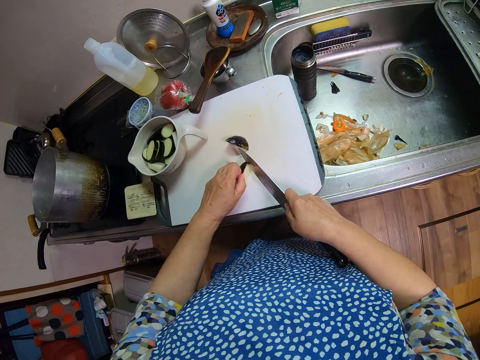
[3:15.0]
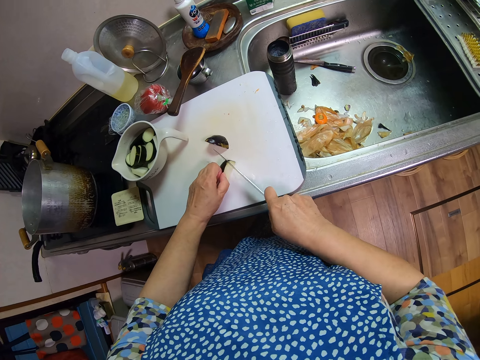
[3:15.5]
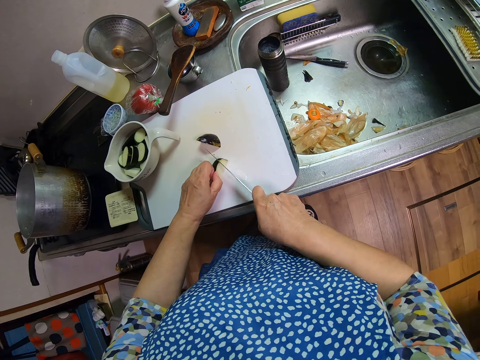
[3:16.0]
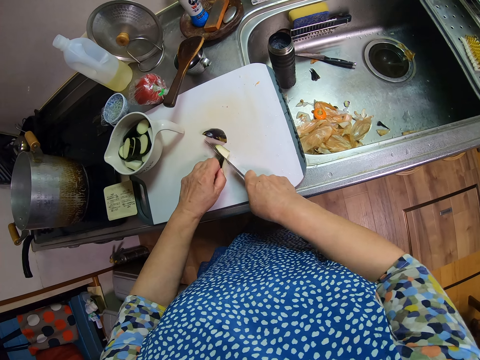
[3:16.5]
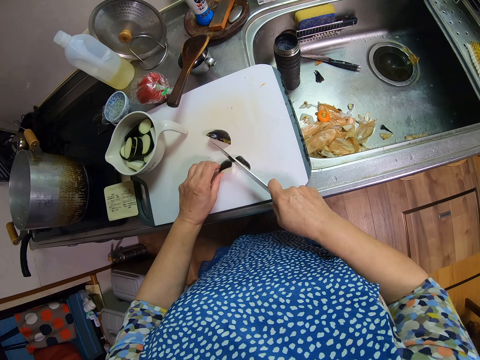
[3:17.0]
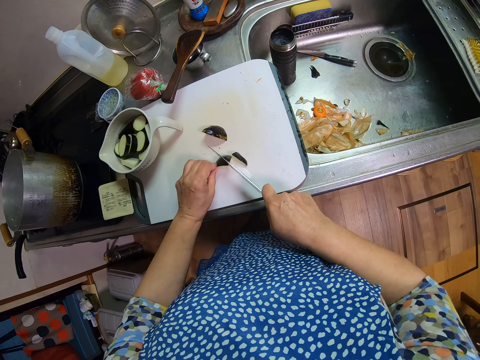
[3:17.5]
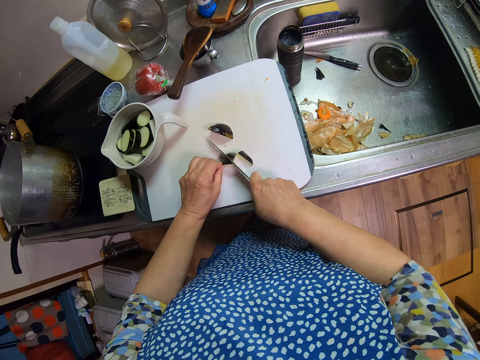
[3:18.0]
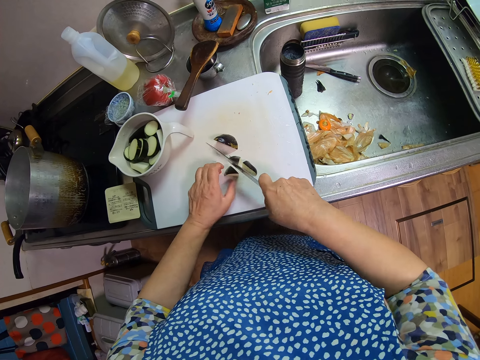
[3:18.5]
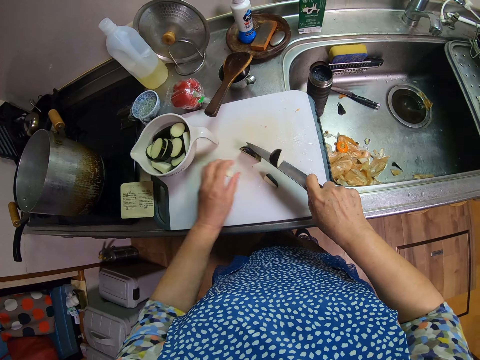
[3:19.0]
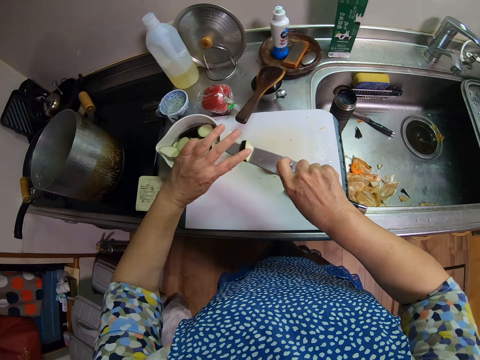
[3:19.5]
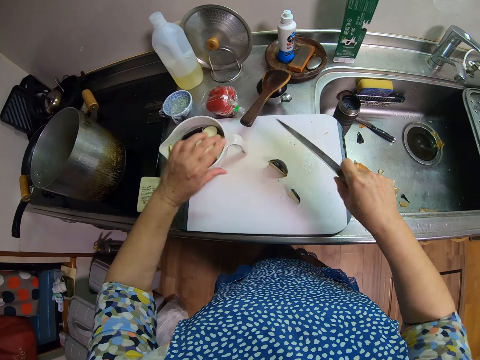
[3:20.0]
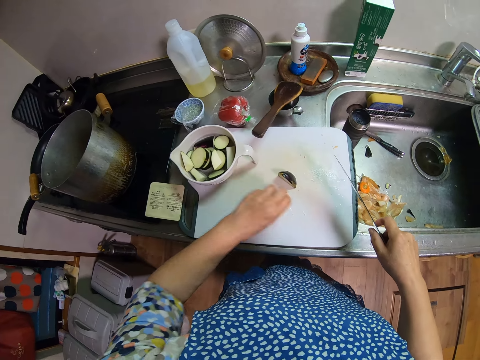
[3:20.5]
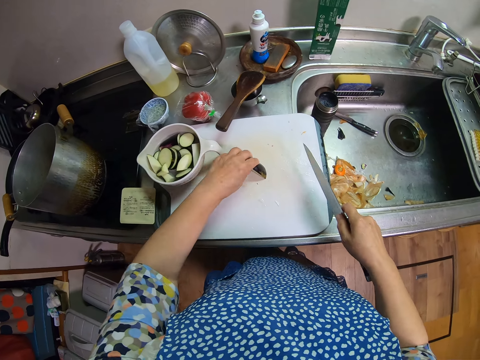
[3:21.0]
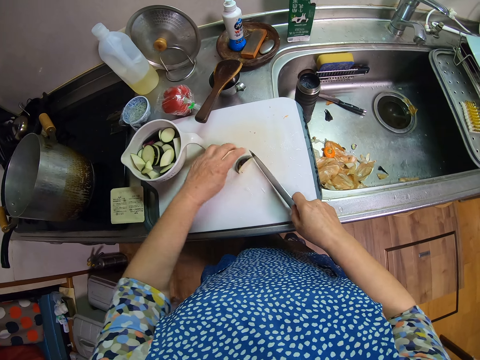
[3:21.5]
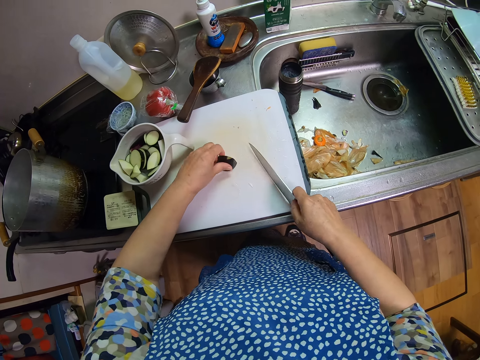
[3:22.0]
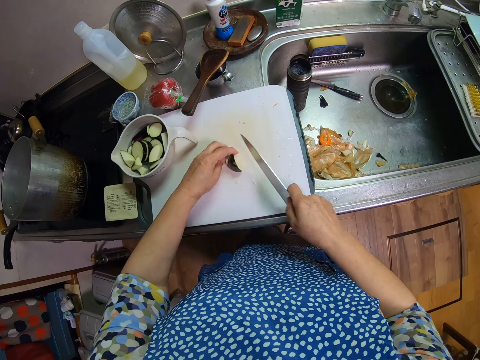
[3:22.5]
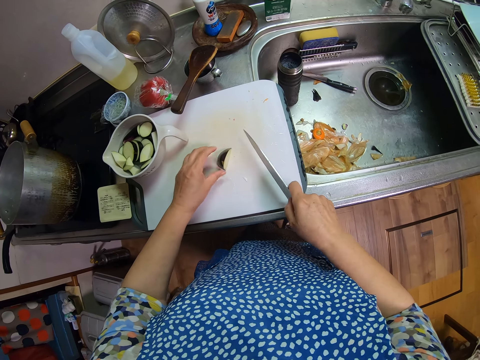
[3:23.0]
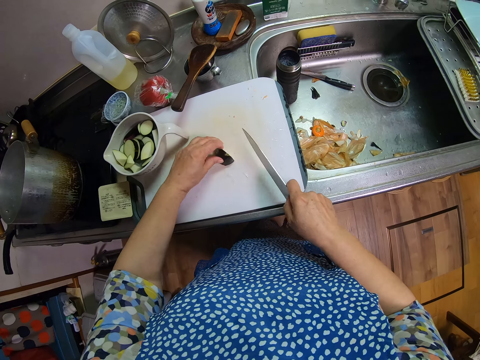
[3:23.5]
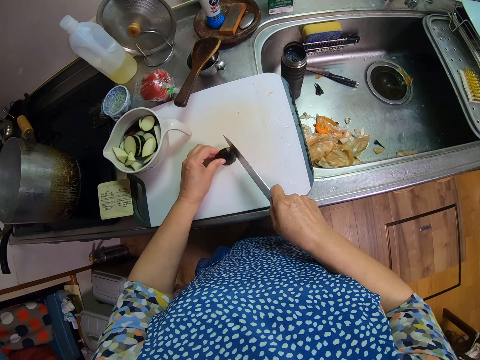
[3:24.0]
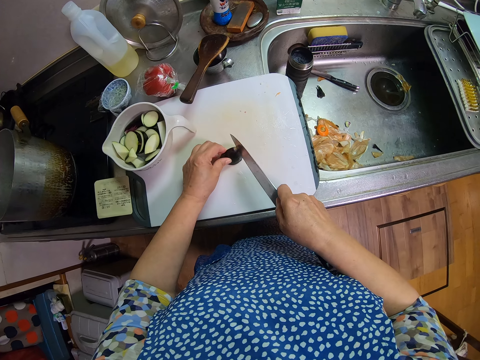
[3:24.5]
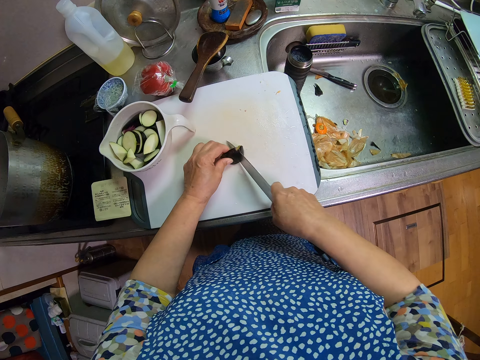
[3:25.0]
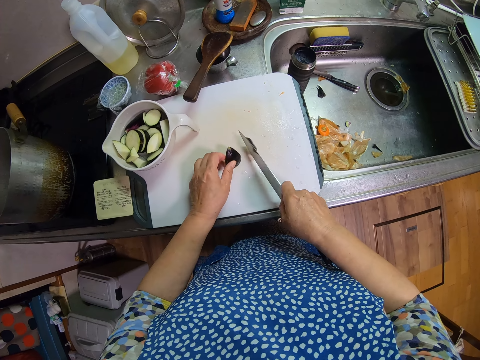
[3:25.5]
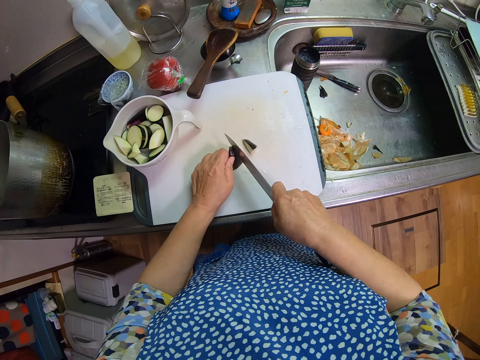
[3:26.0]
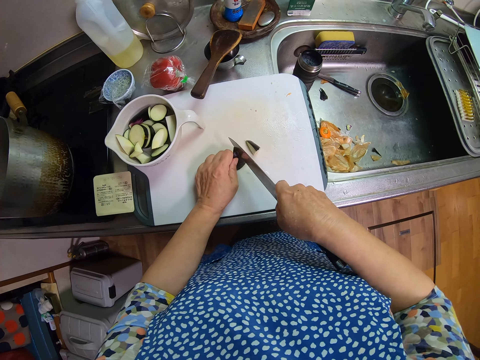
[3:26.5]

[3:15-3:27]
The camera wearer picks the eggplant on the chopping board. They put the eggplant in the jug, pick the eggplant on the knife blade, and put the eggplant in the jug. They pick the eggplant on the chopping board, put the eggplant in the jug, move the eggplant on the chopping board, and cut the eggplant on the chopping board with the knife.

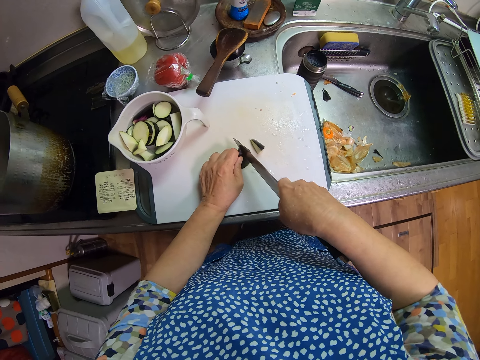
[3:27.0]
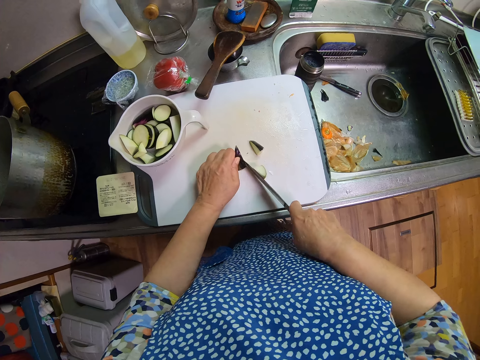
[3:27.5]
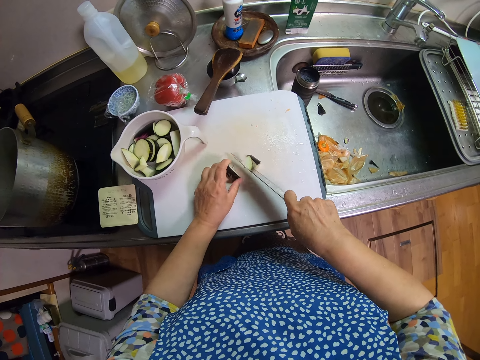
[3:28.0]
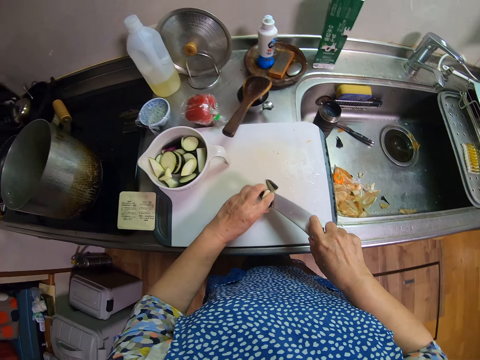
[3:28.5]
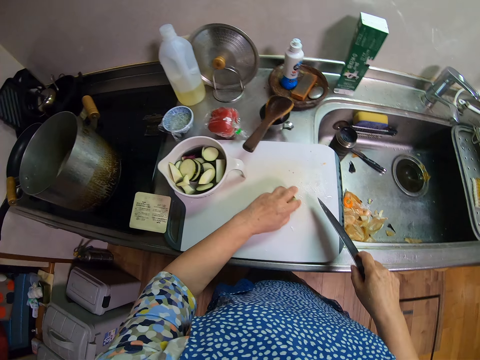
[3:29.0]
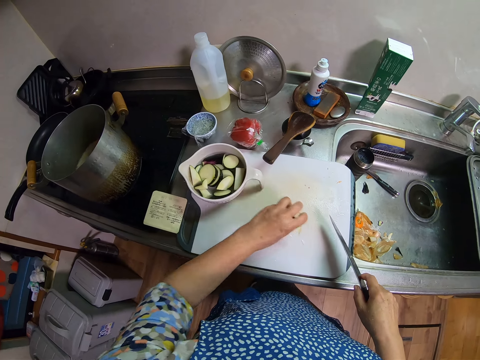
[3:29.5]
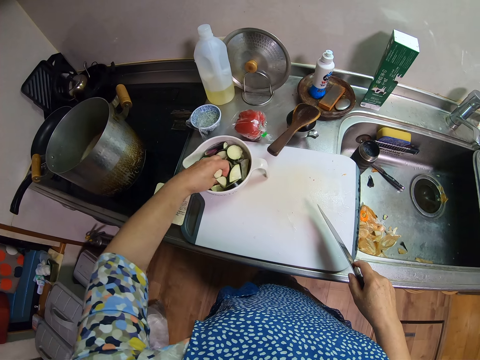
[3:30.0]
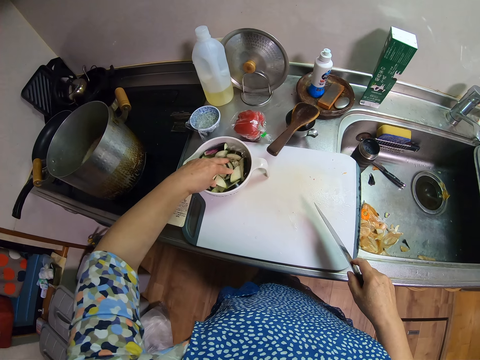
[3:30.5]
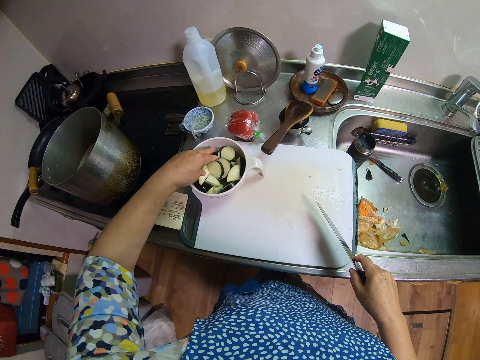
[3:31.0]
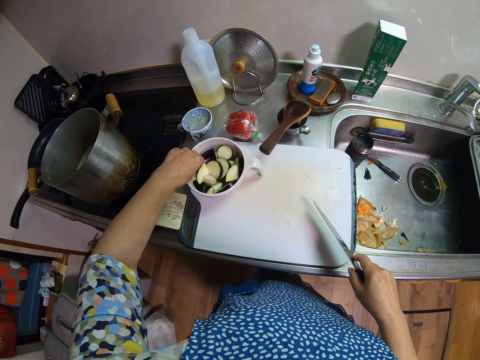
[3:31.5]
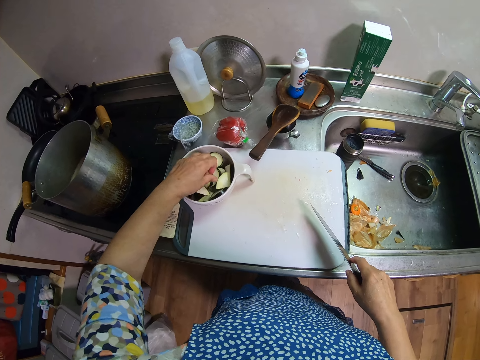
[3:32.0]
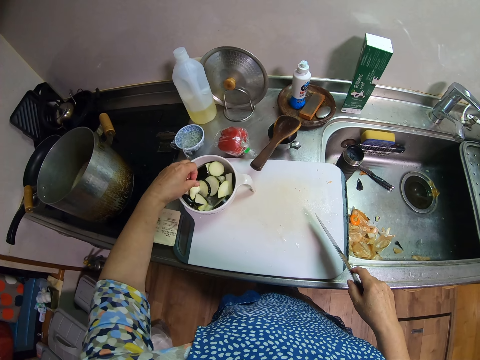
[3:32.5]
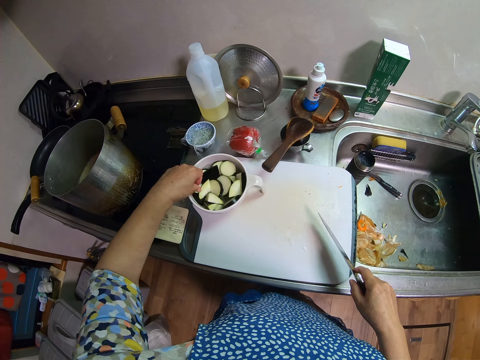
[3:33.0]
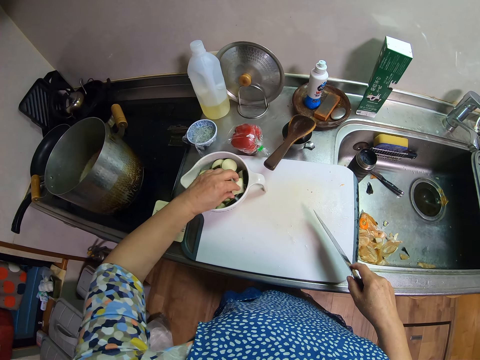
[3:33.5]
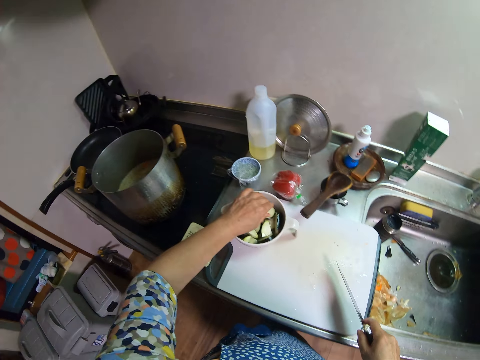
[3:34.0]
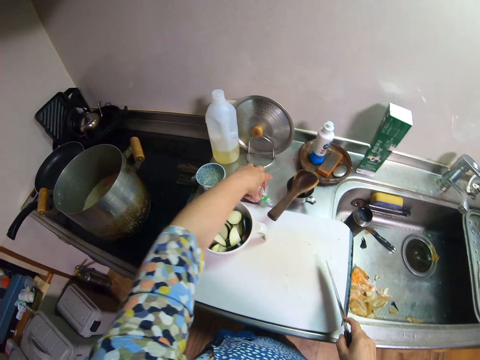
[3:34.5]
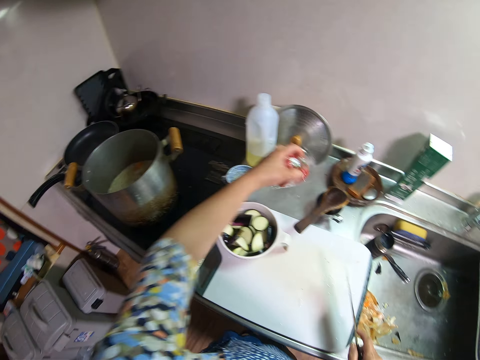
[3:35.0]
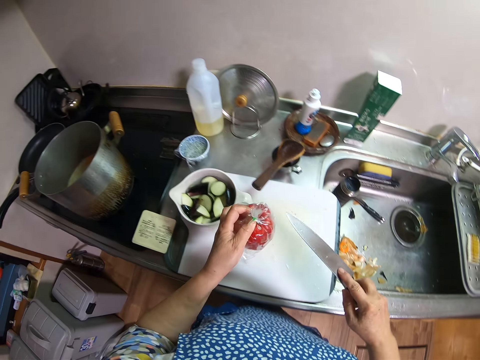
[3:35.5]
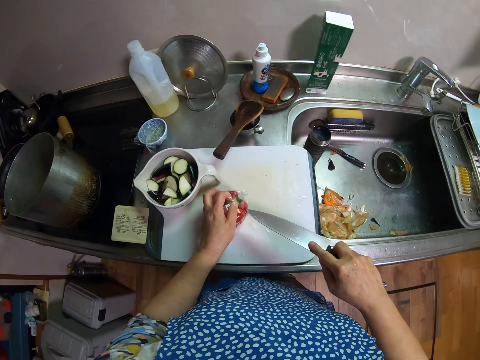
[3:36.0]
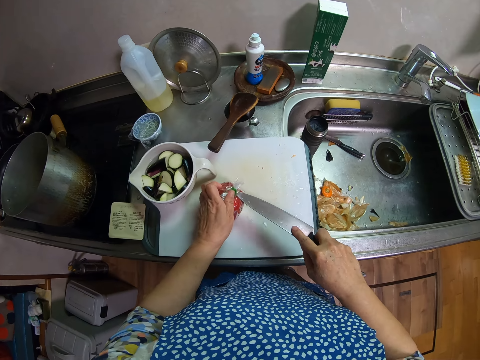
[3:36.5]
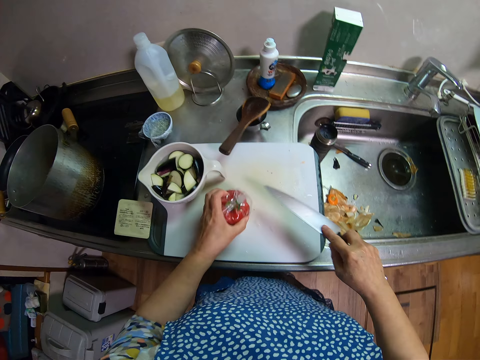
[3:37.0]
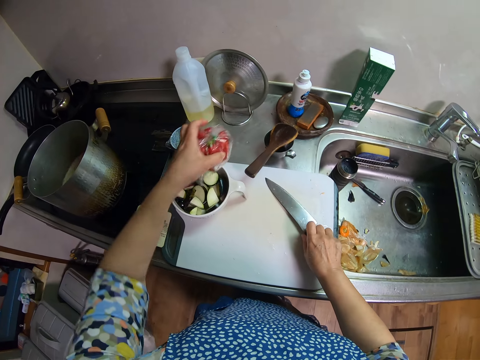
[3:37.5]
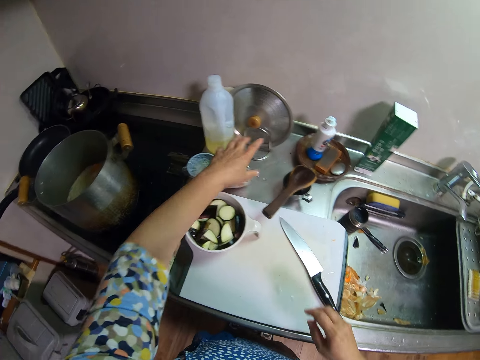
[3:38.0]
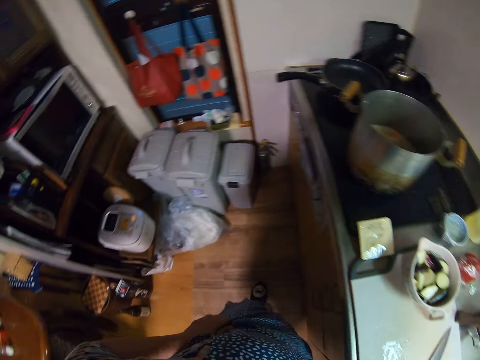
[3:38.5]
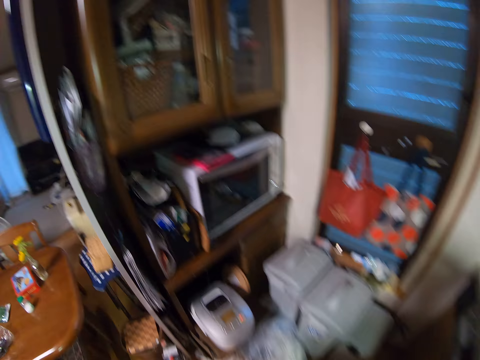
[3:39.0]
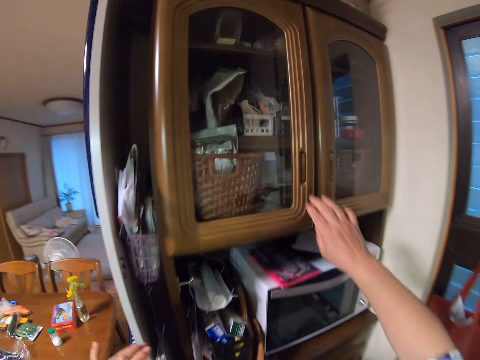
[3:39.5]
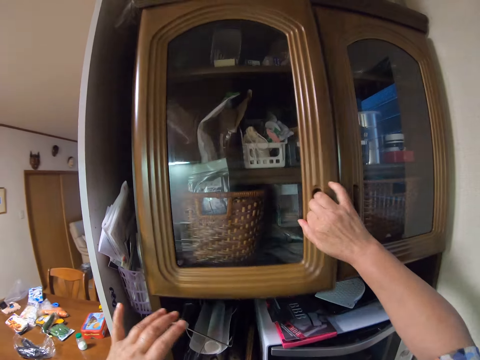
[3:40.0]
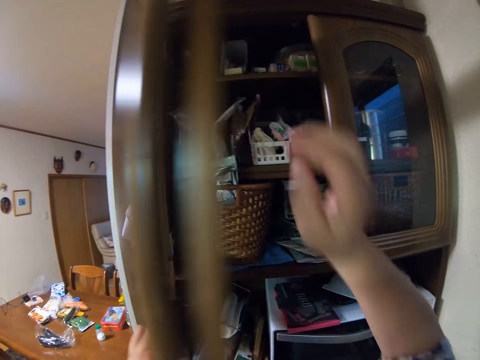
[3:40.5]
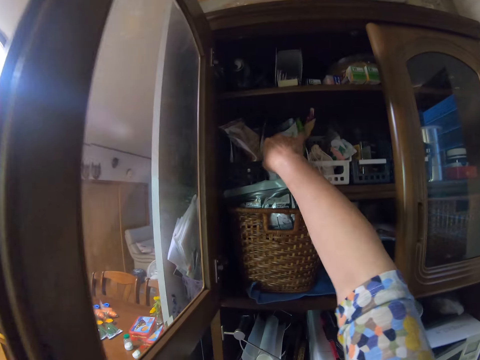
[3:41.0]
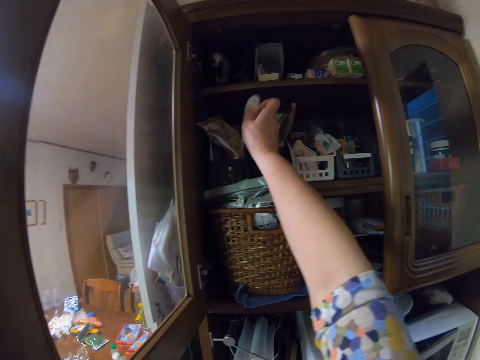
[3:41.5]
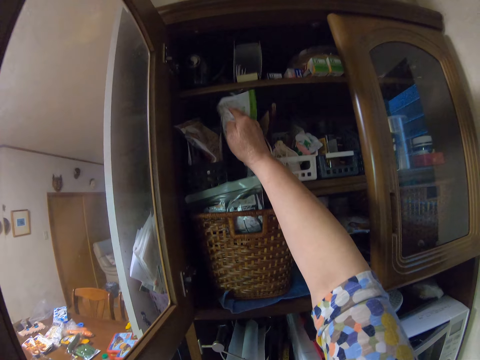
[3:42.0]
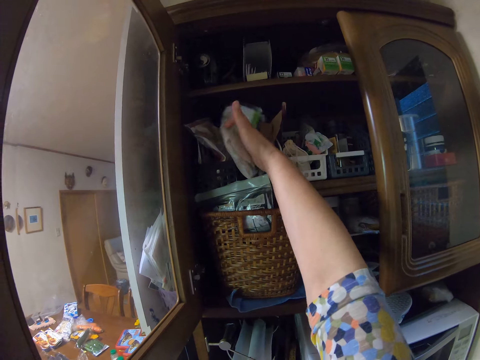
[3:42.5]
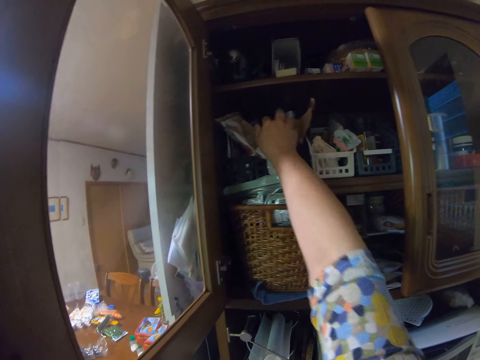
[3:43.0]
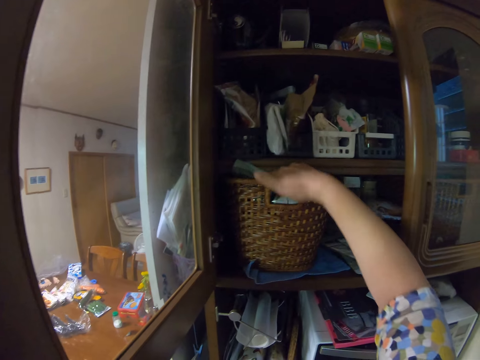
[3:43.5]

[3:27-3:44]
The camera wearer picks the eggplant on the knife blade. They pick the eggplant on the chopping board, put the eggplants in the jug, and press the eggplant in the jug. They adjust the eggplants in the bowl. They pick a bell pepper in a nylon paper on the countertop. They put the bell pepper in the nylon paper on the chopping board, cut the bell pepper wrap with the knife, and put the knife on the chopping board. They put the bell pepper in the nylon paper on the countertop. They turn around and walk around the kitchen. They open a cabinet. They move packs of something in the cabinet.
